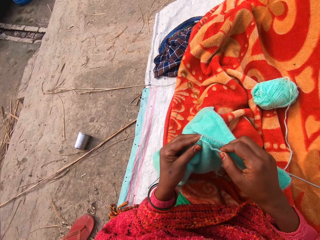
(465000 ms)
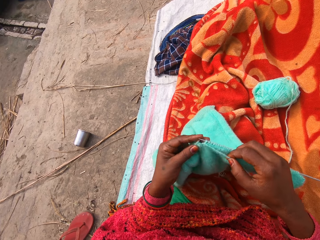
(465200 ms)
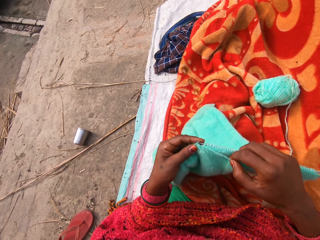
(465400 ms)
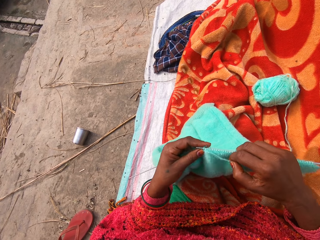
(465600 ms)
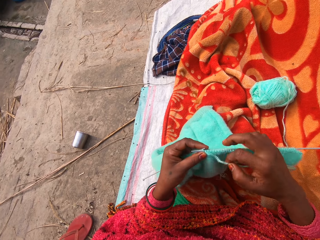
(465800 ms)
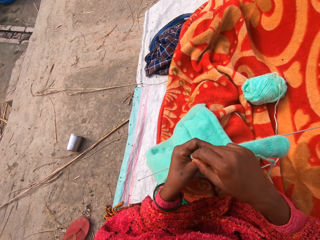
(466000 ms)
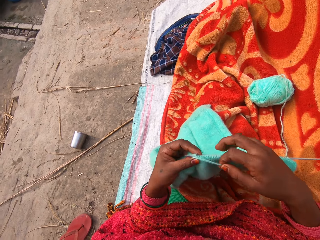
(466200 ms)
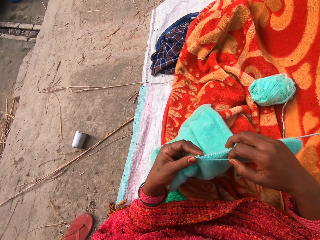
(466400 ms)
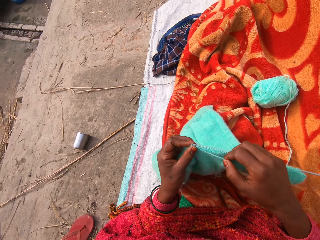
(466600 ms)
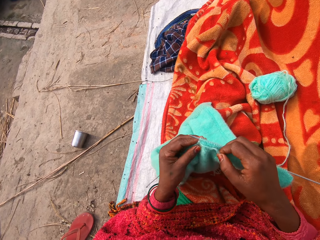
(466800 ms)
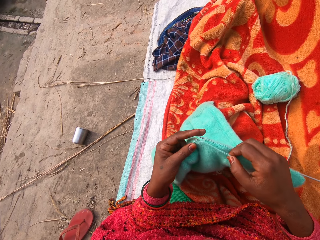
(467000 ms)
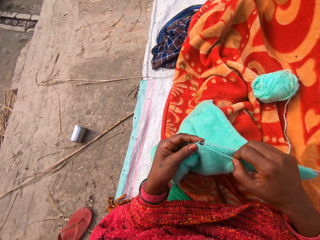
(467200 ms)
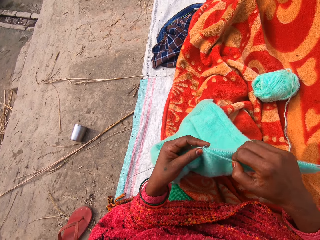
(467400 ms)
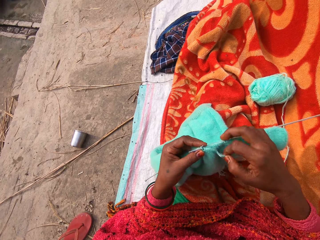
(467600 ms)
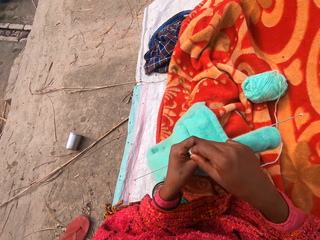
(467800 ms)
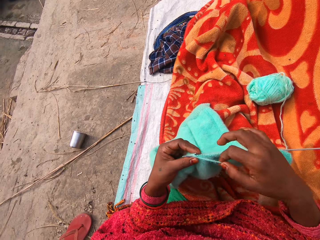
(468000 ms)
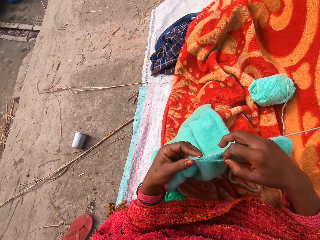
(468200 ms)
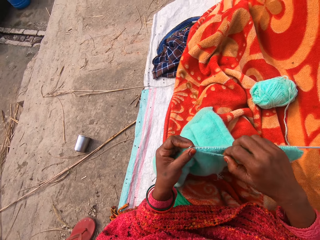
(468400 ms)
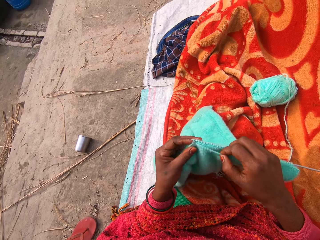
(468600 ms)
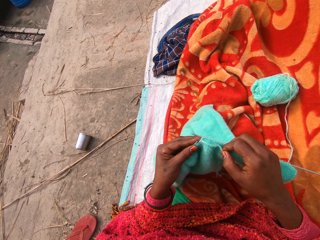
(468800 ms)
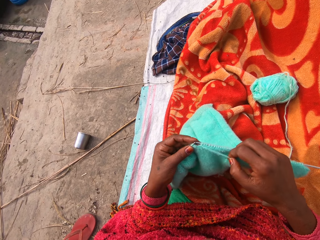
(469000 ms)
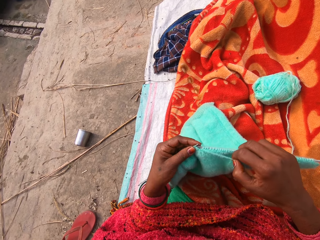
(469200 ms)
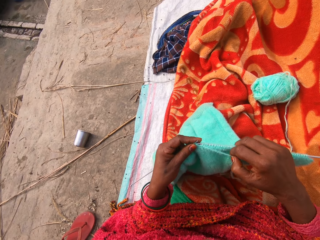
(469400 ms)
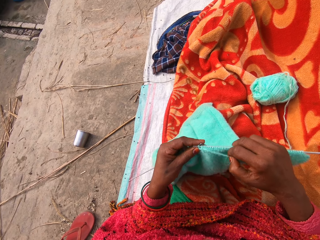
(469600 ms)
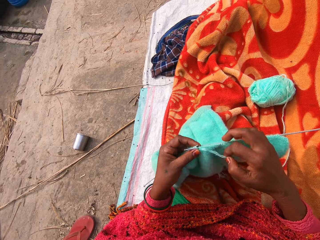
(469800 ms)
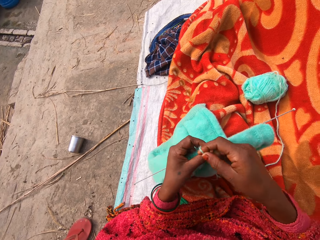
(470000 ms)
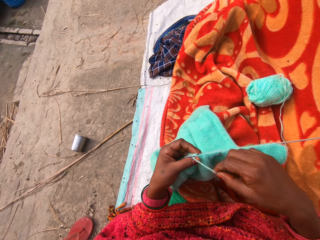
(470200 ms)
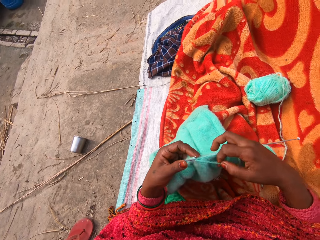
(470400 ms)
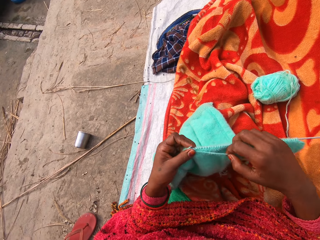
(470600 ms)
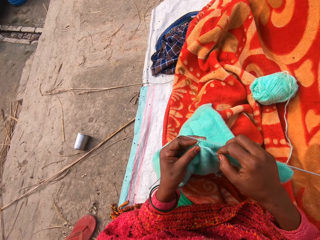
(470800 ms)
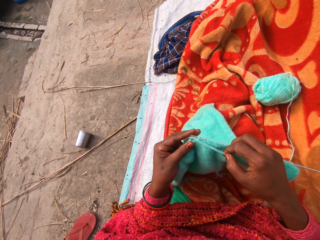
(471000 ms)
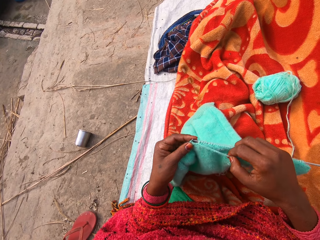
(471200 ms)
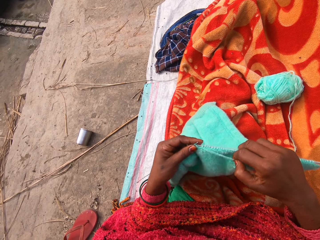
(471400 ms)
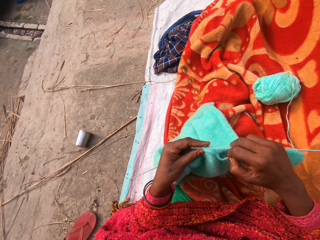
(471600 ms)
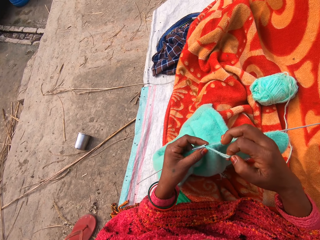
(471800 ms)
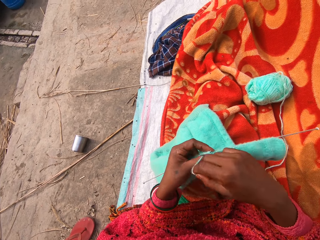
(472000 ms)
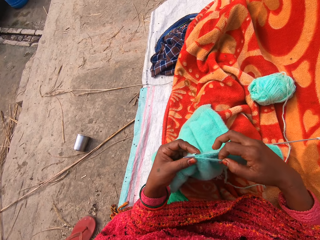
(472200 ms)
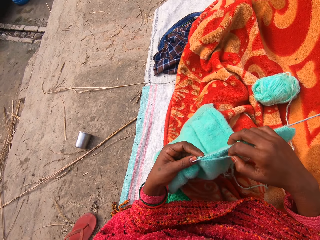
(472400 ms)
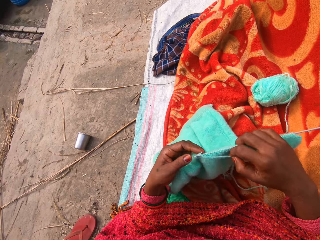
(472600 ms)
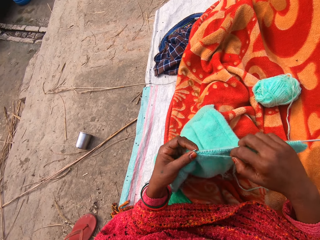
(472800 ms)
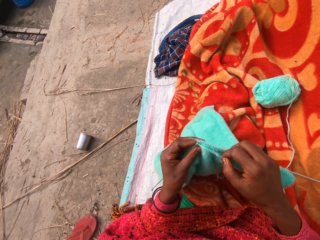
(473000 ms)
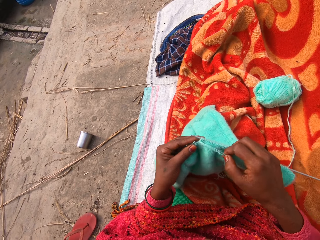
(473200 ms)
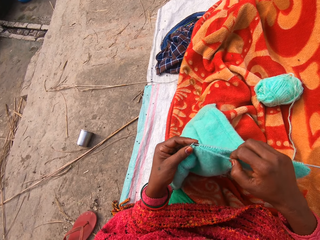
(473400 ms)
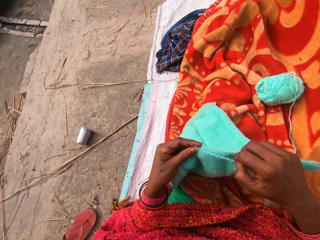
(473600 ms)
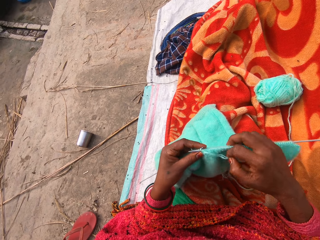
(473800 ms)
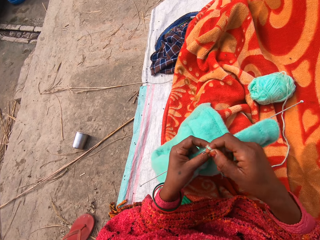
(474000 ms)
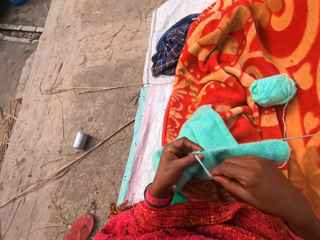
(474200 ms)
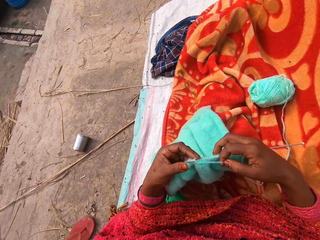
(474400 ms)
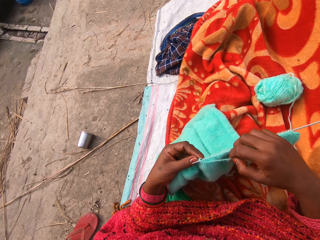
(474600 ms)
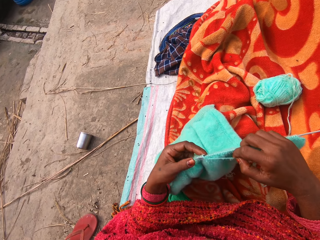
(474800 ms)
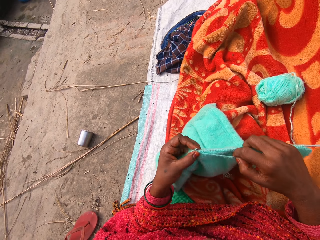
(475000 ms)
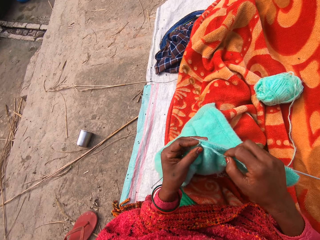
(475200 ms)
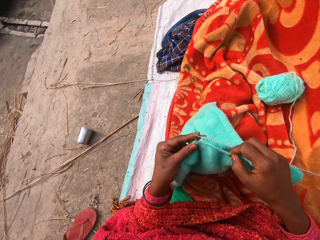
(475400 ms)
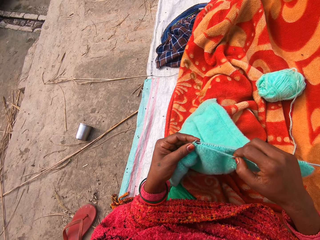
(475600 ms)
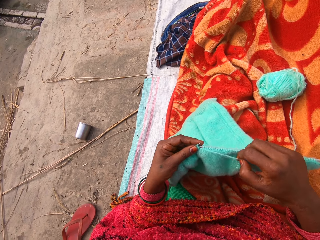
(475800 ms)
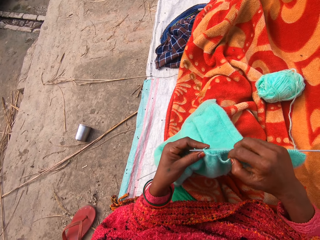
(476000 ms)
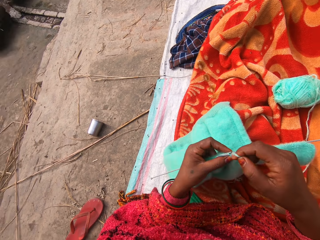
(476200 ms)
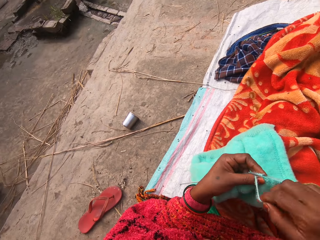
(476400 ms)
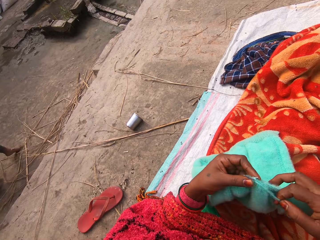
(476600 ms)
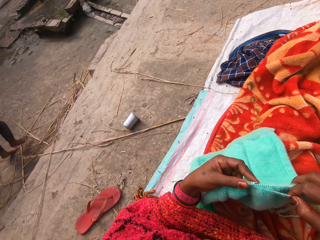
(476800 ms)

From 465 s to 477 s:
The camera wearer knits the fabric using the knitting needle.

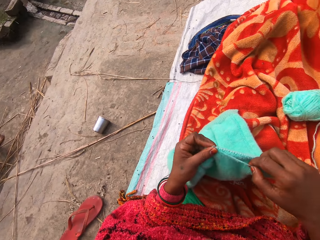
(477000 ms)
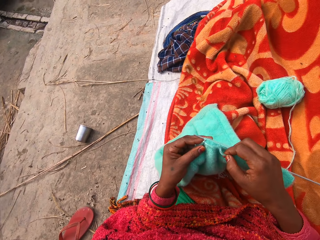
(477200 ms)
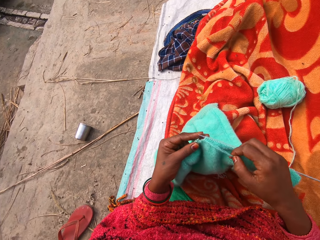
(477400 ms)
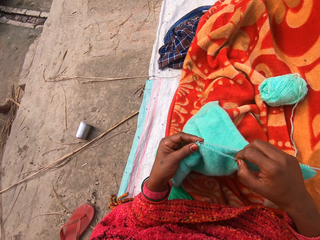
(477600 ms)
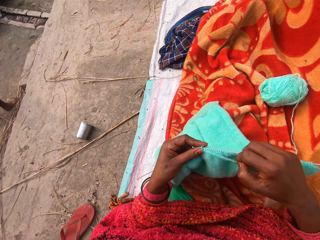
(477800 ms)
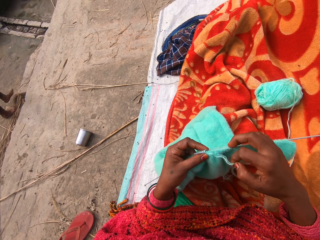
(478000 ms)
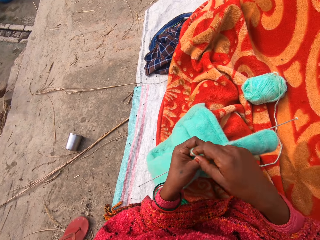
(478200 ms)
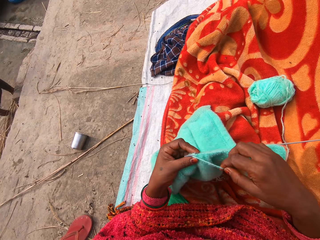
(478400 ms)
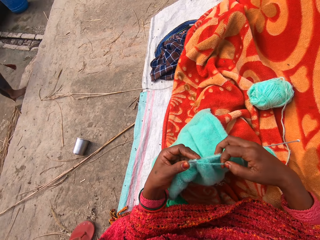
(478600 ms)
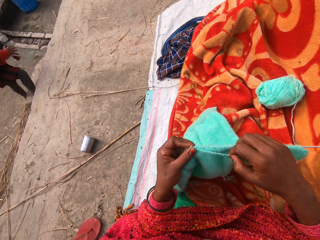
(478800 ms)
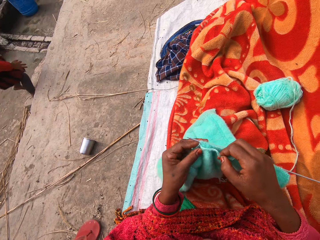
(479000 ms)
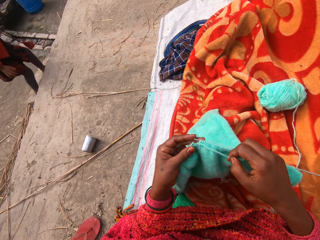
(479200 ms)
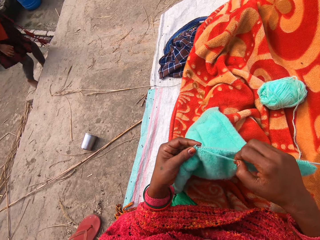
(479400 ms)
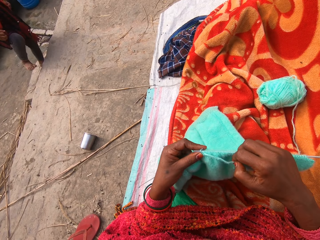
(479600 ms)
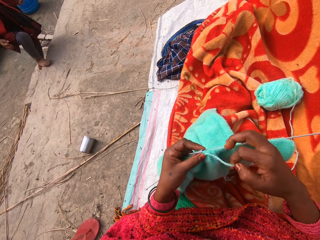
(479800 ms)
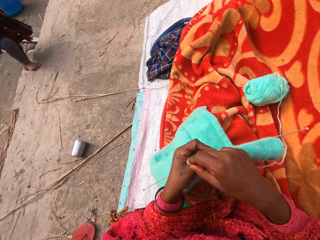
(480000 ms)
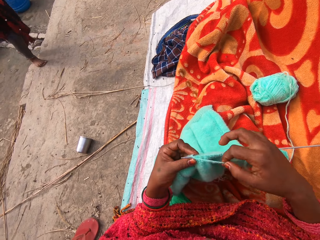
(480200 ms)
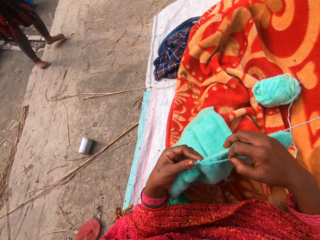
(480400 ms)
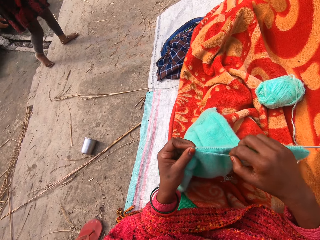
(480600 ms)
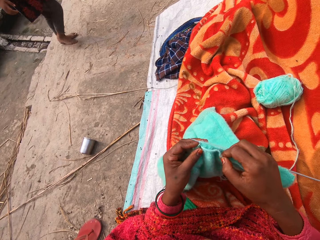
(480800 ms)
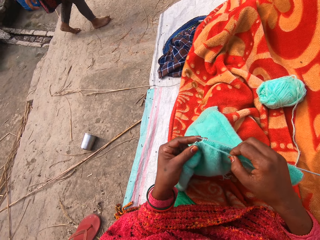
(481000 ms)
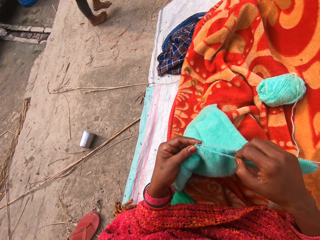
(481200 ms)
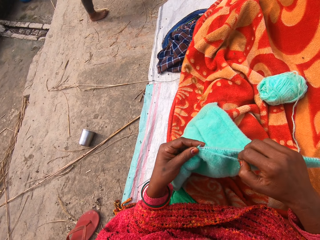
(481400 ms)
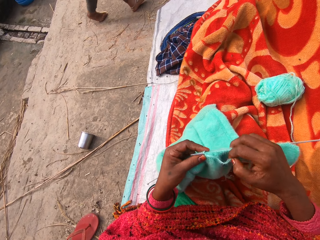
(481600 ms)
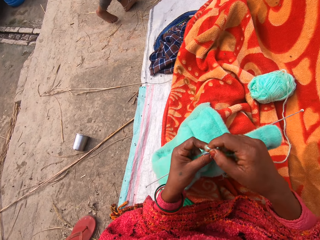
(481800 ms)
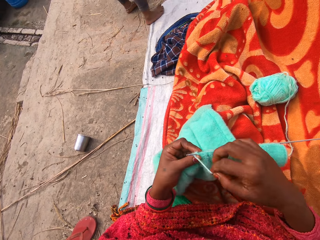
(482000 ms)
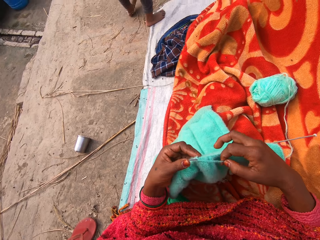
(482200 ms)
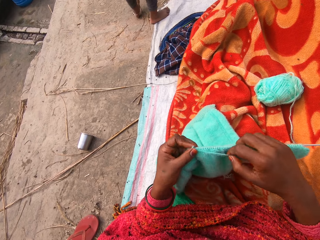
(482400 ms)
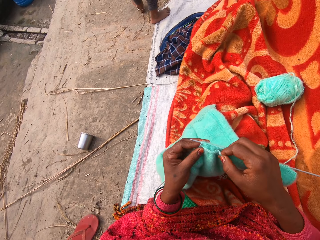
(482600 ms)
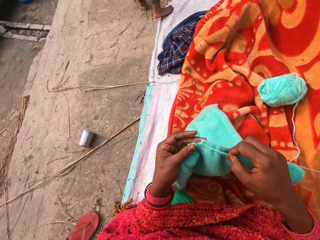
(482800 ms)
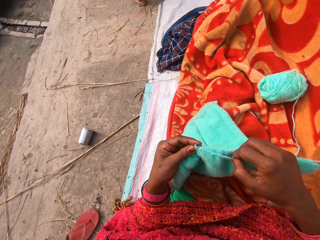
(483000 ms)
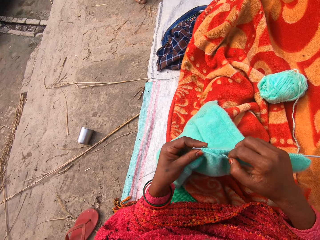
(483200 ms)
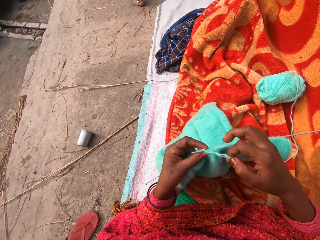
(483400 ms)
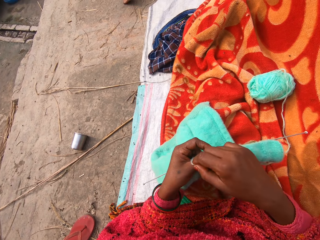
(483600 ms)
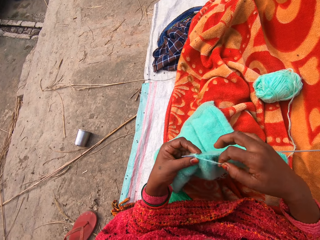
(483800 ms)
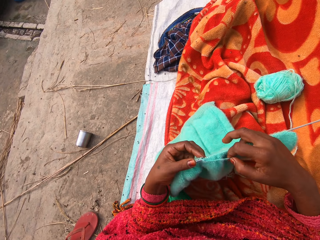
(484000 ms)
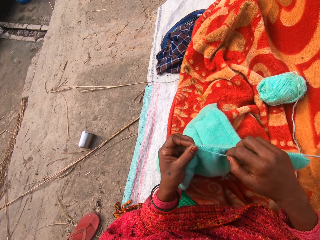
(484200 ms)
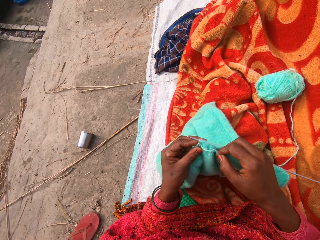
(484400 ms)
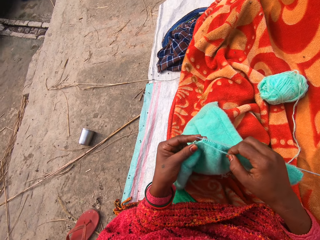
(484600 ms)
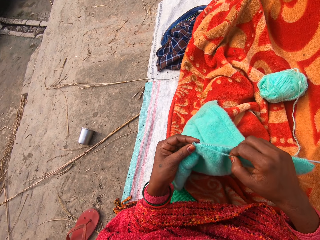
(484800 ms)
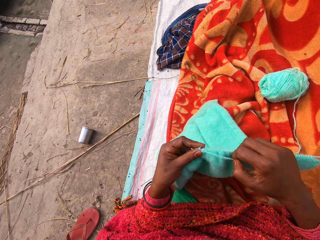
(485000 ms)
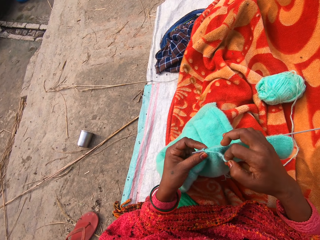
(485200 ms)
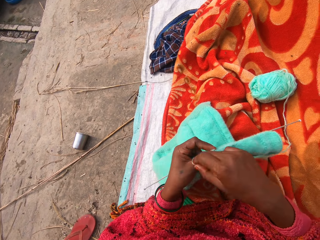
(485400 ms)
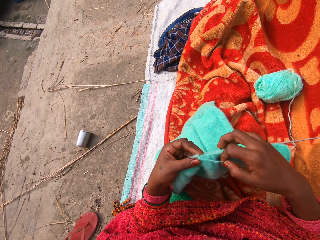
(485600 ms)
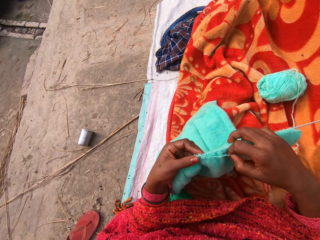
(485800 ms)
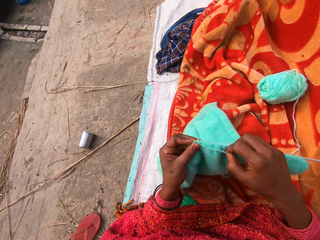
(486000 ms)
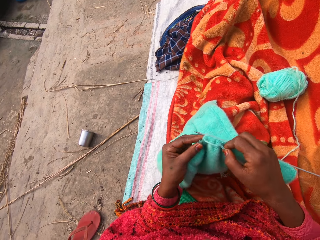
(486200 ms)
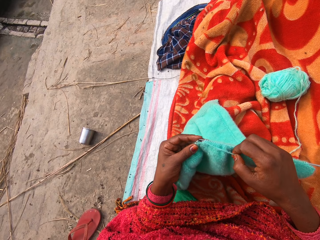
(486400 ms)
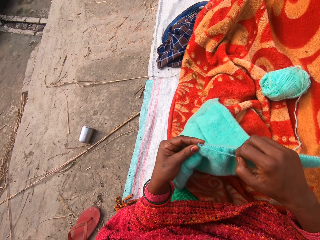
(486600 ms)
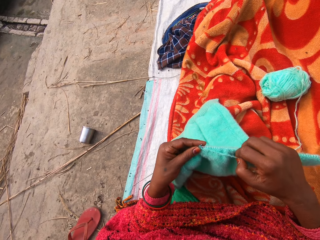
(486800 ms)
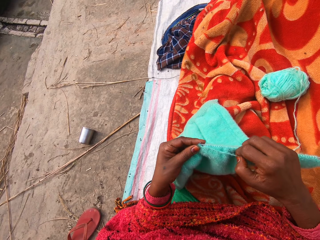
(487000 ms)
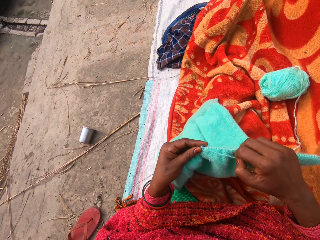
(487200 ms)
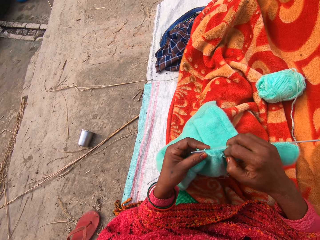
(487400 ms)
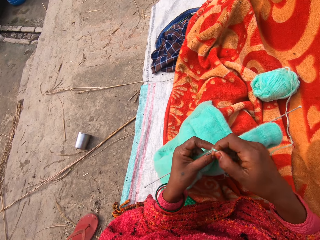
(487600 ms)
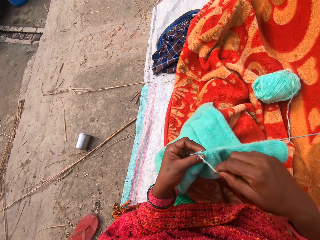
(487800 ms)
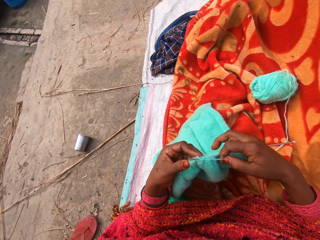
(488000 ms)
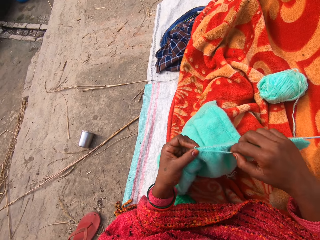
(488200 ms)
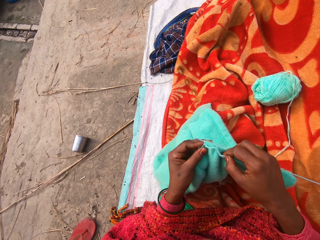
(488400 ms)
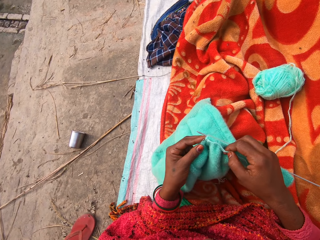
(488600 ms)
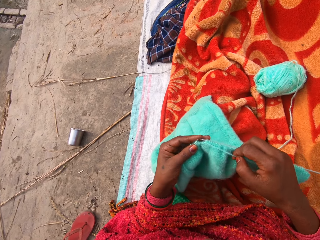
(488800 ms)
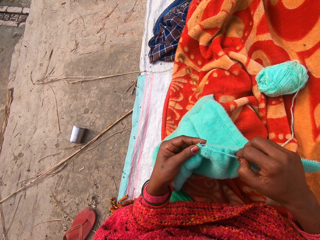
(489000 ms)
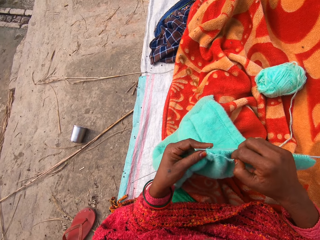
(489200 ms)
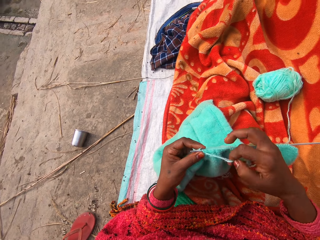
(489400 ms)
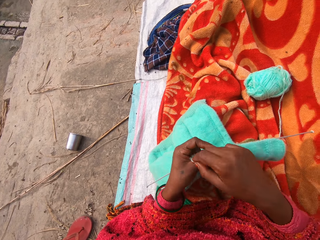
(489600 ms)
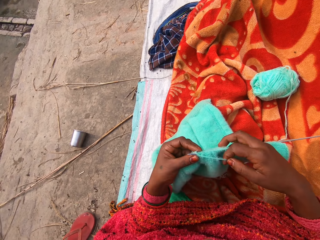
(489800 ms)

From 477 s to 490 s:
A person walks past the camera wearer. The camera wearer knits the fabric using the knitting needle.
